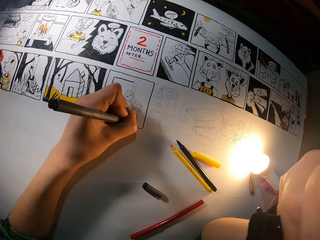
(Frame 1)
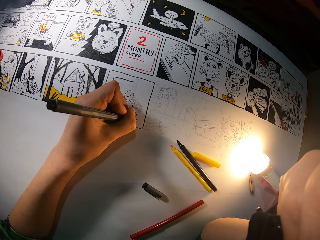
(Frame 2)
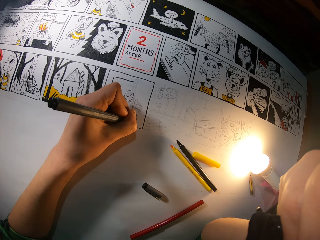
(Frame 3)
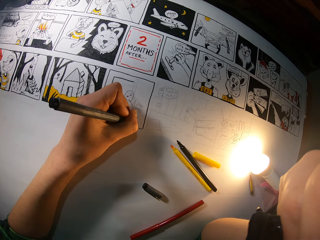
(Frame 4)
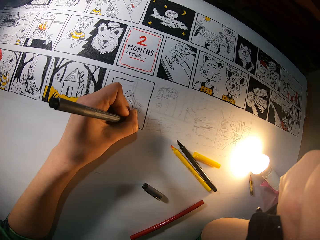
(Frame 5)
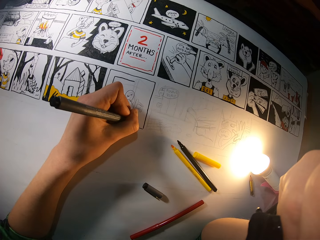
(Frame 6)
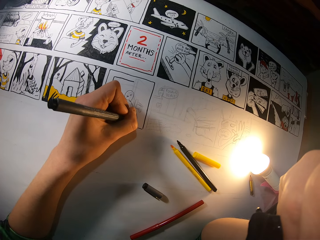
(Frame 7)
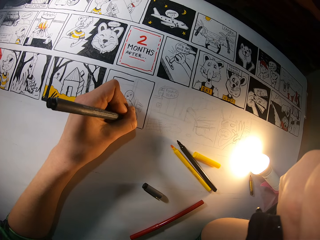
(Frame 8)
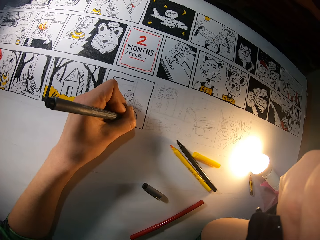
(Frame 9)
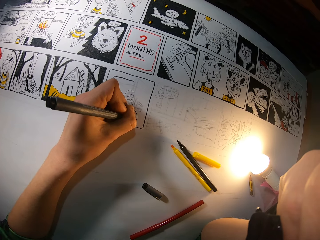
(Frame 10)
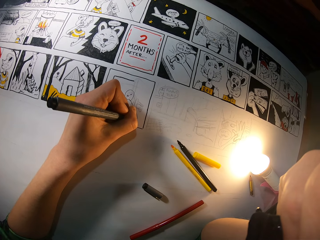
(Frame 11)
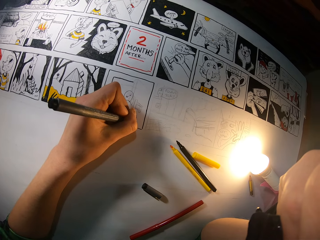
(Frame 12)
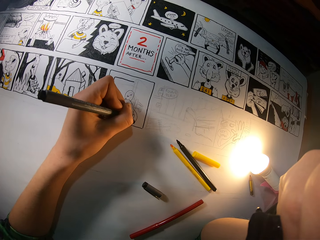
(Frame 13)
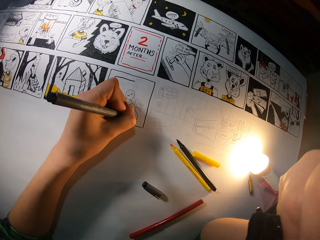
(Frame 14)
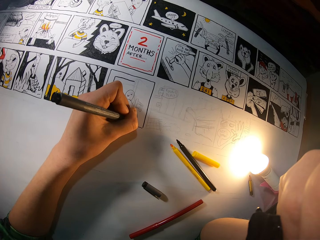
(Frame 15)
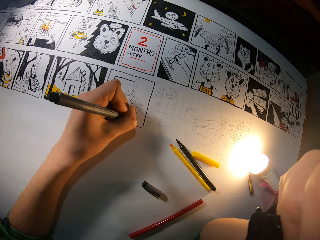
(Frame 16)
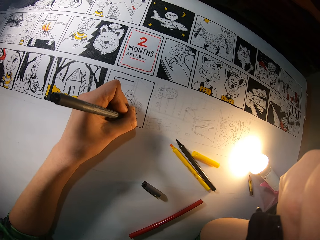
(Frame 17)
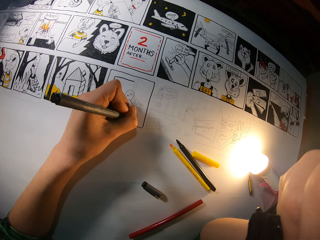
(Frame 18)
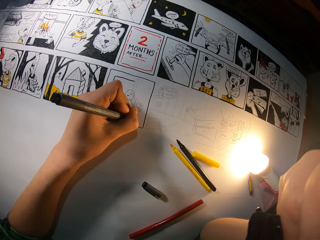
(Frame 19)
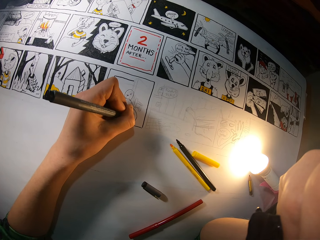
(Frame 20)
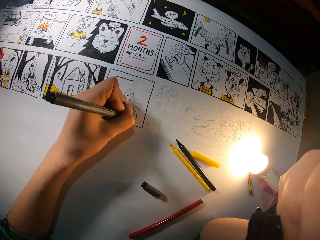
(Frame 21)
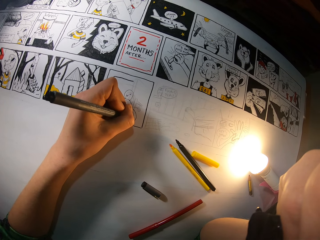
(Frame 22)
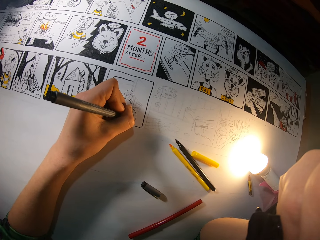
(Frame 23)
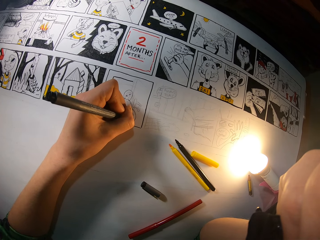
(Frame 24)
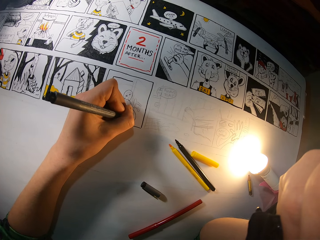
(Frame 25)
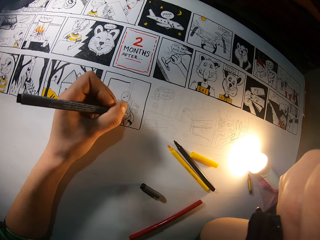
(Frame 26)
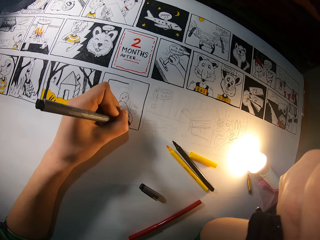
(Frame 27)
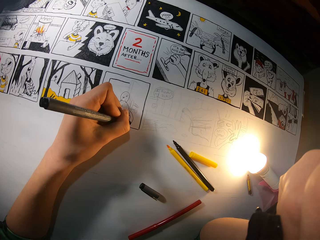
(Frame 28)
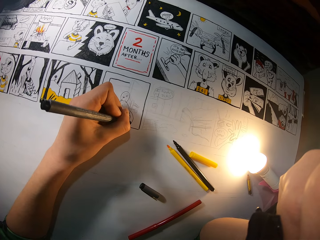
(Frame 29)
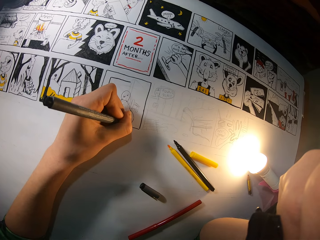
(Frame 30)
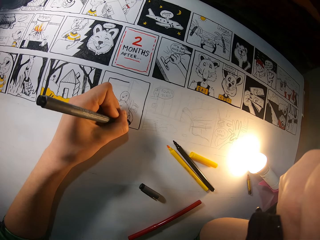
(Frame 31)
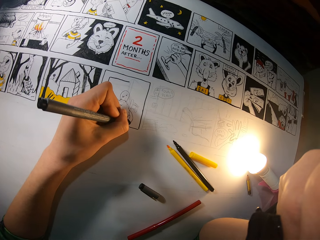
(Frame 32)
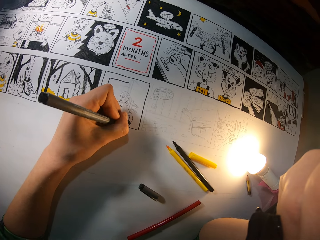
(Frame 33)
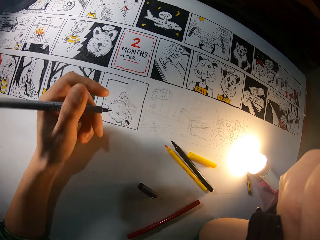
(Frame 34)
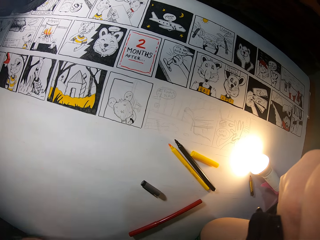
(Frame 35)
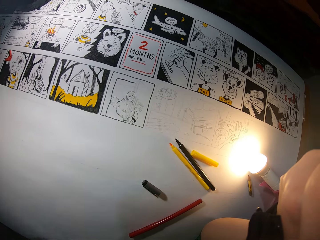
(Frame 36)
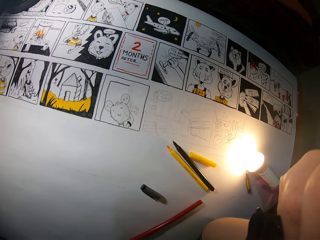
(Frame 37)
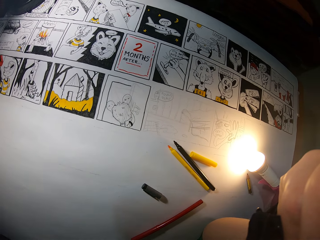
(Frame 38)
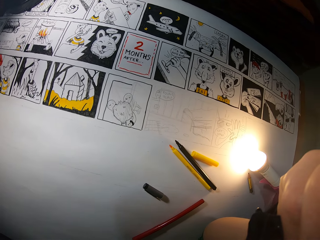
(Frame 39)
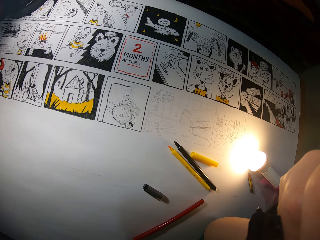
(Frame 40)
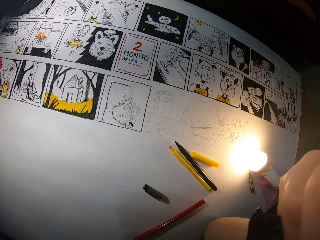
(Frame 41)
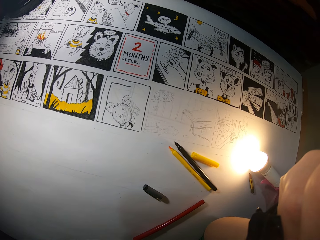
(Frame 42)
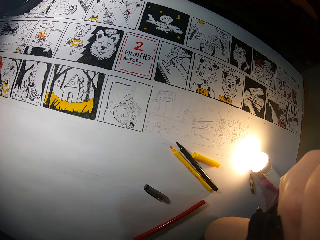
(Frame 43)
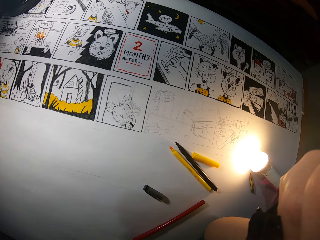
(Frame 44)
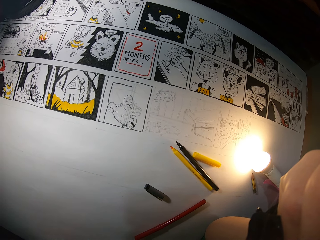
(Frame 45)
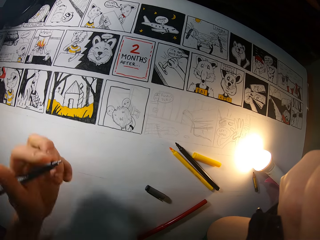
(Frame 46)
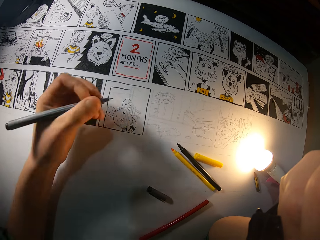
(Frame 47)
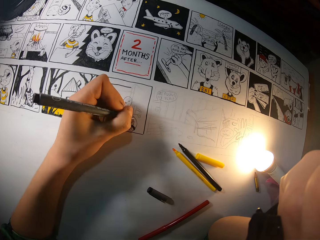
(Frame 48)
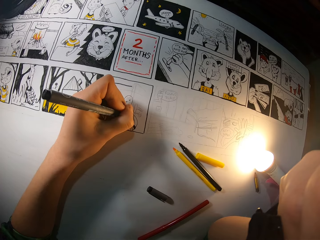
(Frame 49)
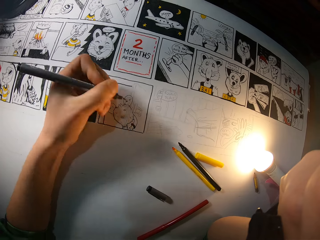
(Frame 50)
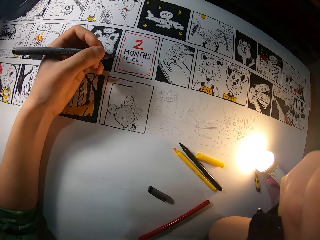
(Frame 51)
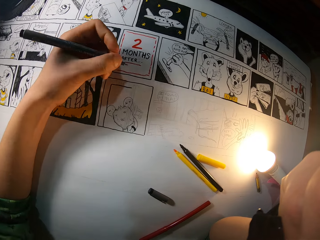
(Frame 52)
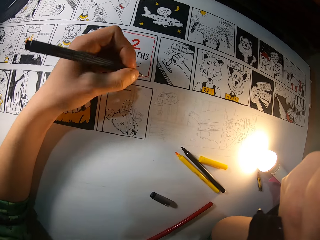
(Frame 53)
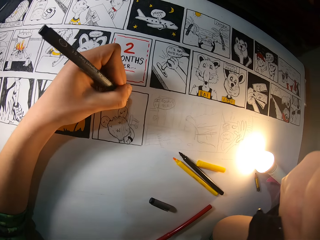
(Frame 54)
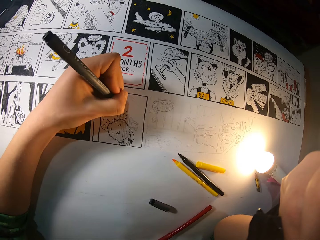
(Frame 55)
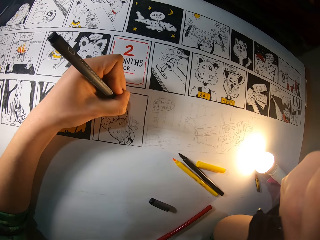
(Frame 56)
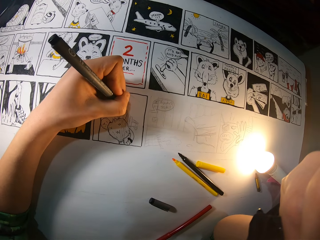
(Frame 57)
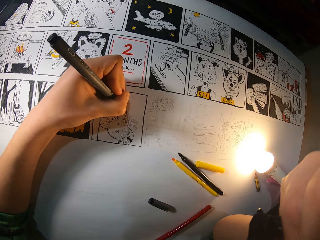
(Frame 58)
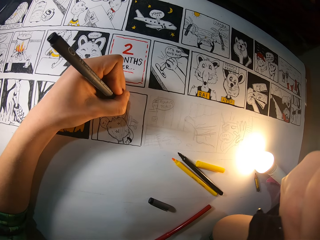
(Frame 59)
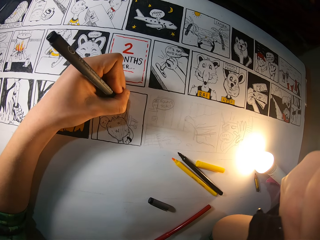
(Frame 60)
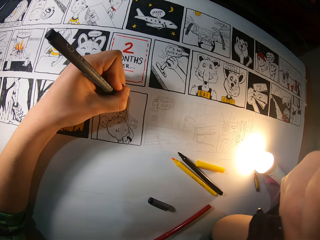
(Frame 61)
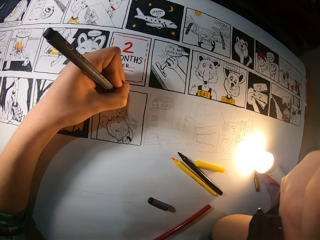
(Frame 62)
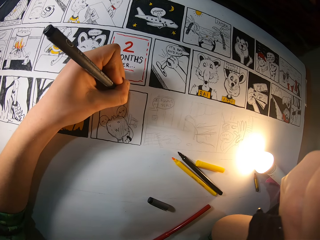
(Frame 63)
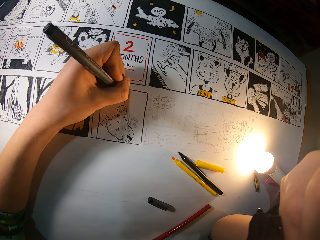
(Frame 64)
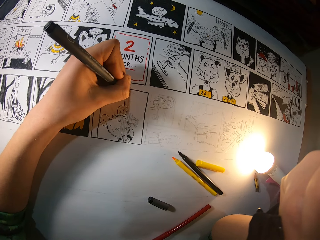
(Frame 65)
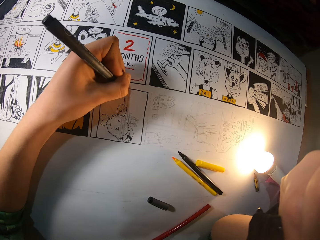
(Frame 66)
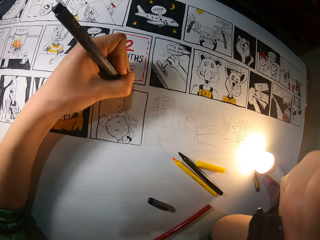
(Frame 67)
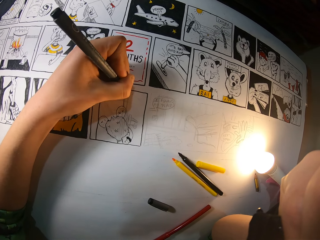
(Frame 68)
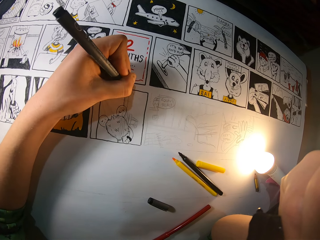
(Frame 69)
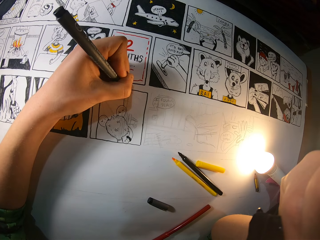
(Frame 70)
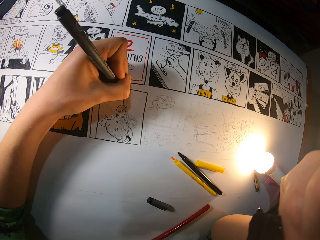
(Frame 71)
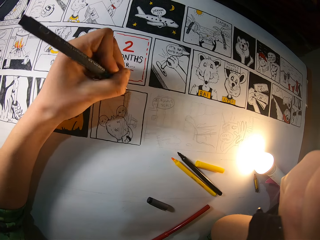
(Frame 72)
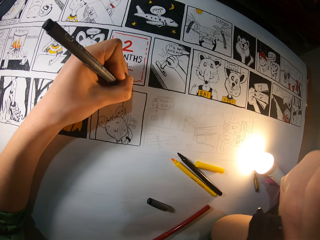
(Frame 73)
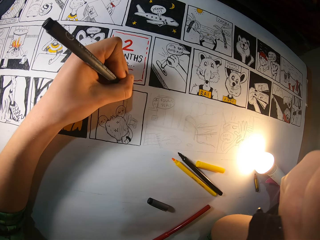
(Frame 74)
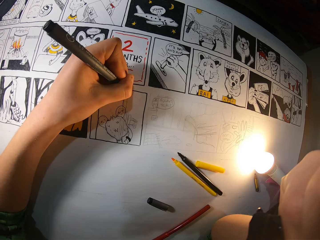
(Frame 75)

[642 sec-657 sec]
The camera wearer lifts a hand. He adjusts the color pen. He draws on the canvas with the black paint pen in his left hand.

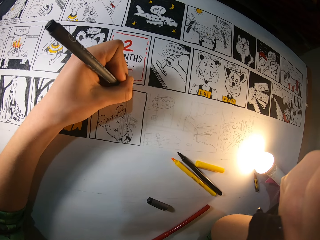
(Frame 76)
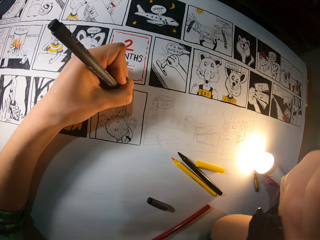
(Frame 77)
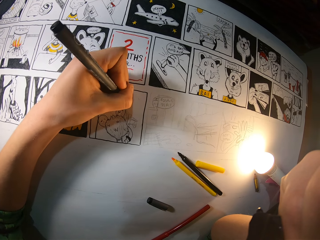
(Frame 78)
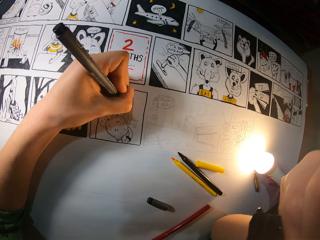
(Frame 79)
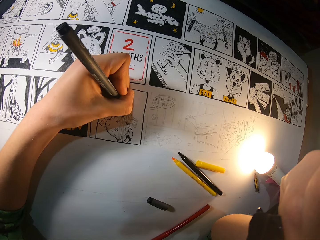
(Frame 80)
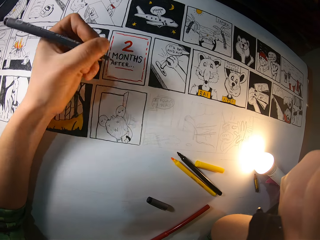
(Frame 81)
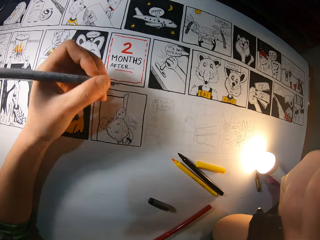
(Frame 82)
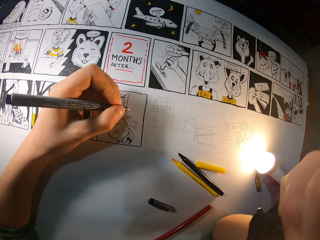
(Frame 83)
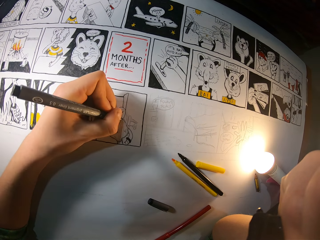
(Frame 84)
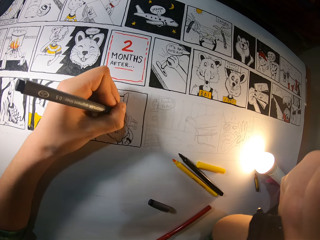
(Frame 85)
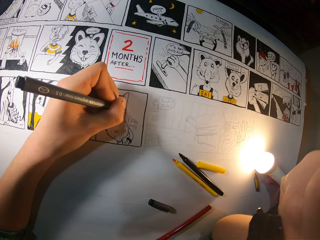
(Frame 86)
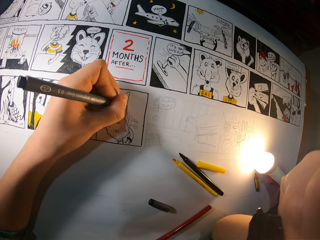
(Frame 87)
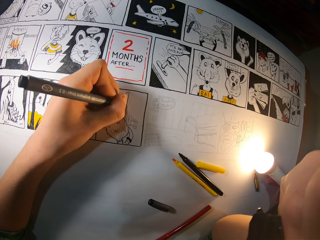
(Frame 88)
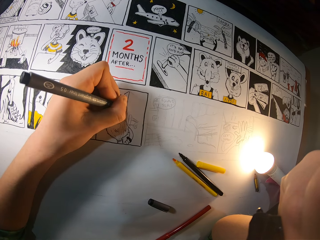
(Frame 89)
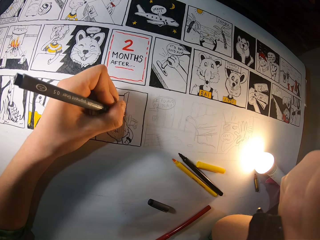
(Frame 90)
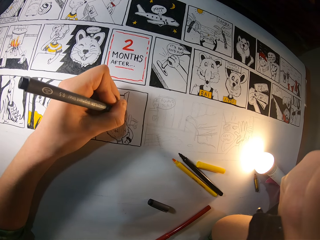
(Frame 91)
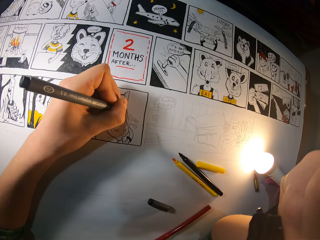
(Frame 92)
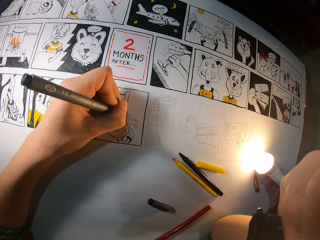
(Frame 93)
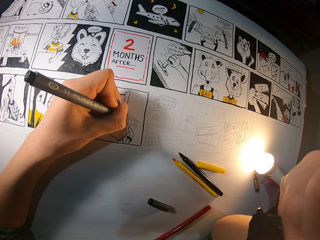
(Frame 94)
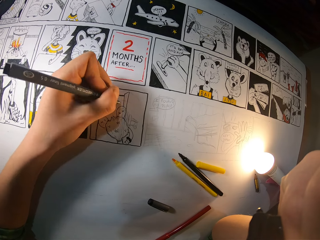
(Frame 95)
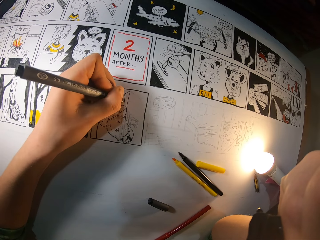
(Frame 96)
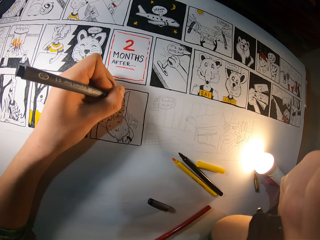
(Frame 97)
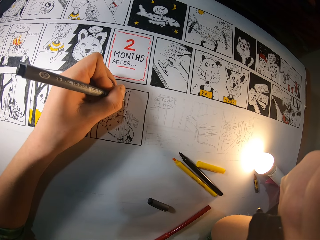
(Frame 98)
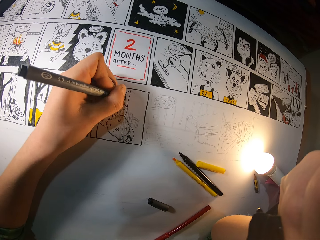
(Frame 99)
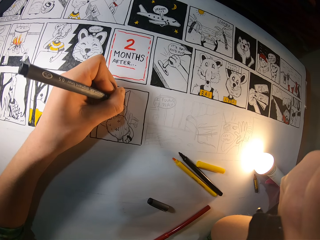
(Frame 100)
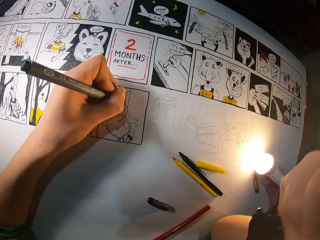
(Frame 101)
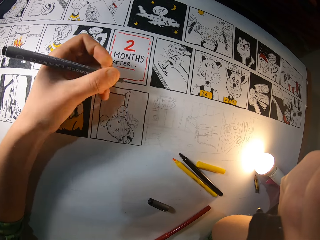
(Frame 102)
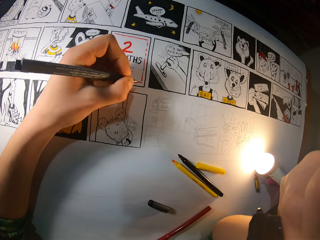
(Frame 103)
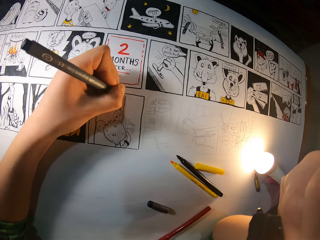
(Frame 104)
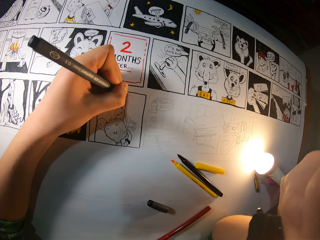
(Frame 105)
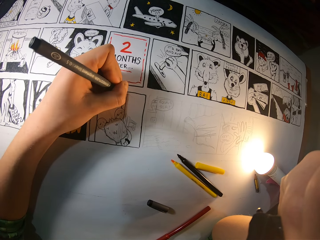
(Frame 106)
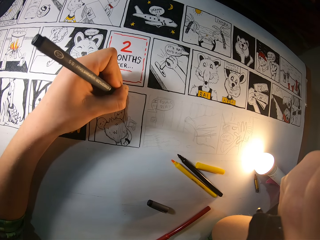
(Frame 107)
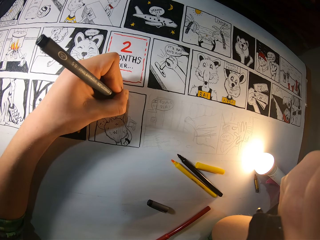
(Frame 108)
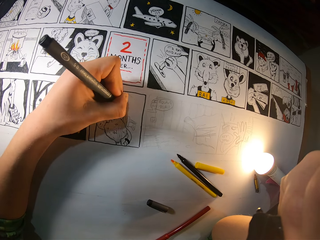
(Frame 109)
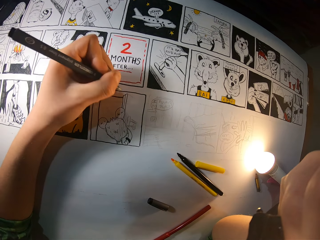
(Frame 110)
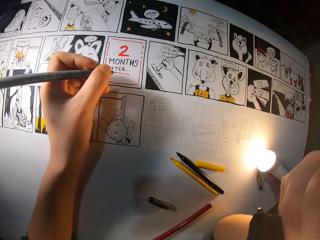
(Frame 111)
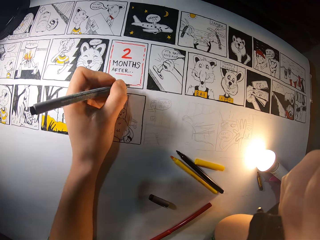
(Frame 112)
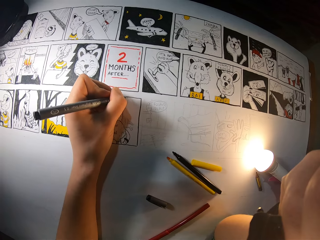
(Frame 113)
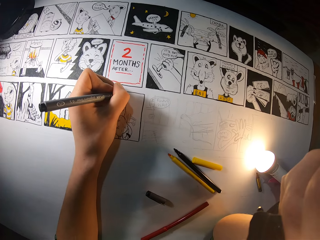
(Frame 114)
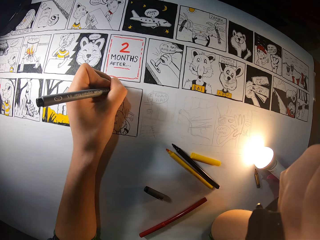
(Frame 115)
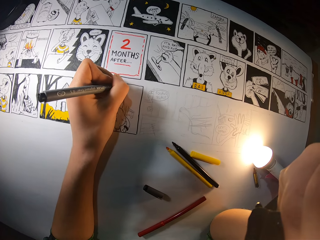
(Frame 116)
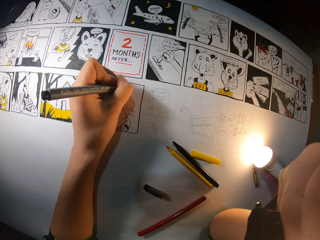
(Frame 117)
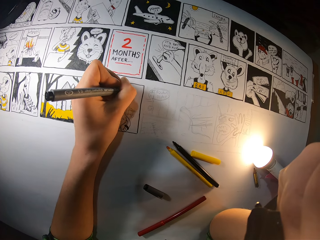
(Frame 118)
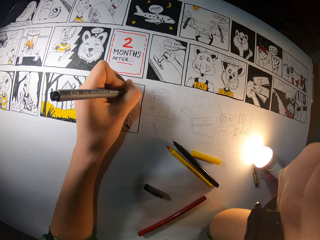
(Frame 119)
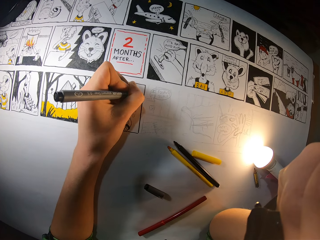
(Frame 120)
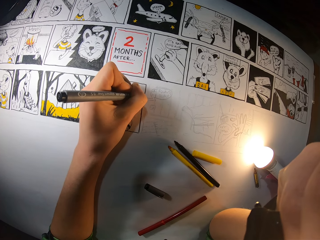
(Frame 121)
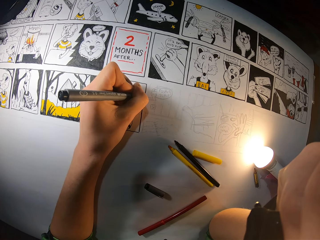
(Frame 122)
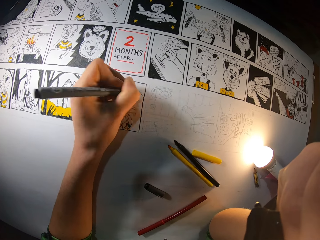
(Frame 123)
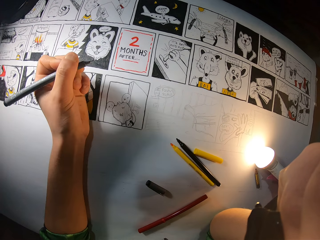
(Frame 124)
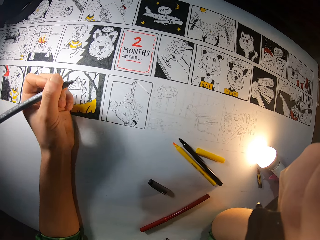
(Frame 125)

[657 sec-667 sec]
The camera wearer adjusts the color pen. They color a picture with the color pen. They adjust the color pen. They color the picture with the color pen.
